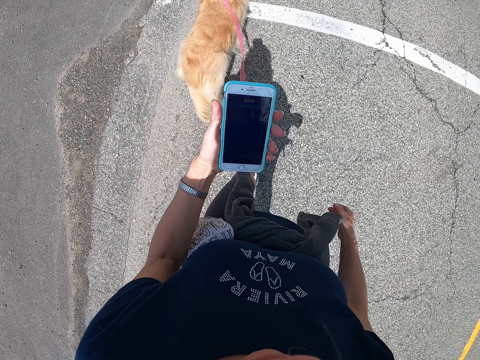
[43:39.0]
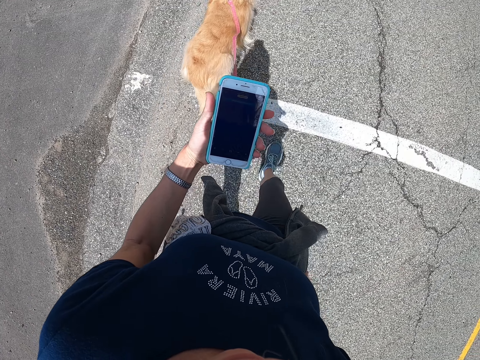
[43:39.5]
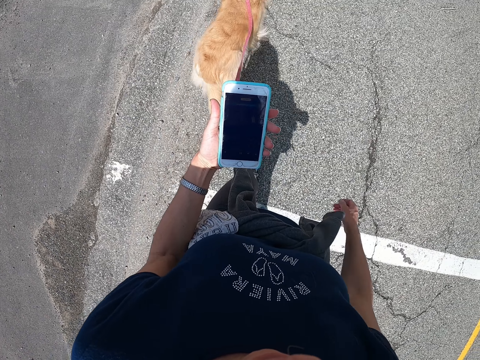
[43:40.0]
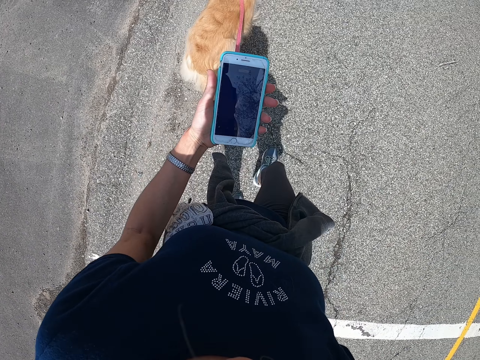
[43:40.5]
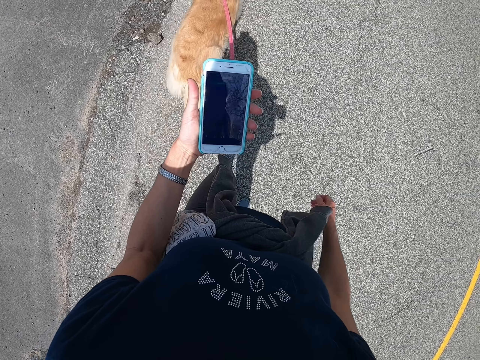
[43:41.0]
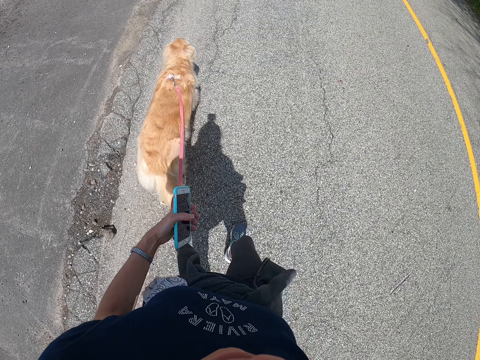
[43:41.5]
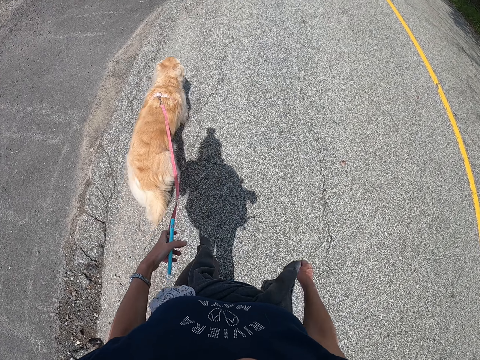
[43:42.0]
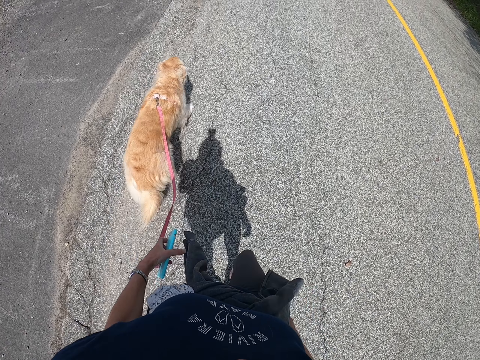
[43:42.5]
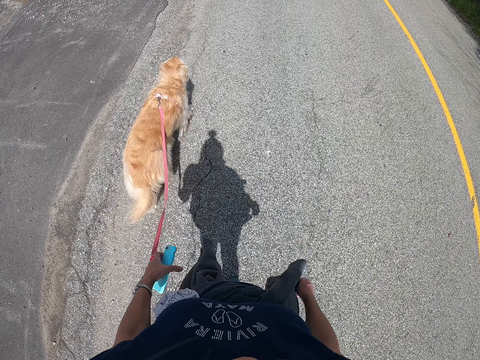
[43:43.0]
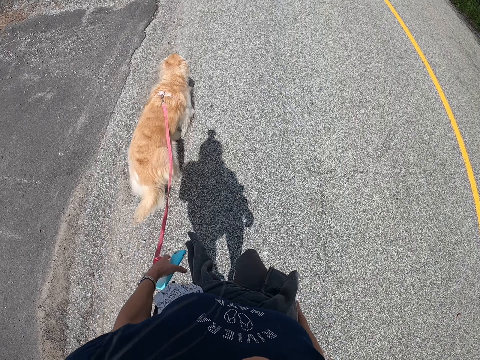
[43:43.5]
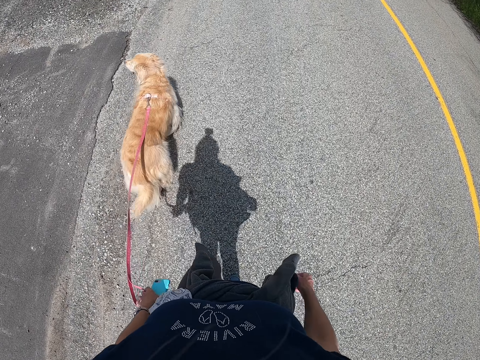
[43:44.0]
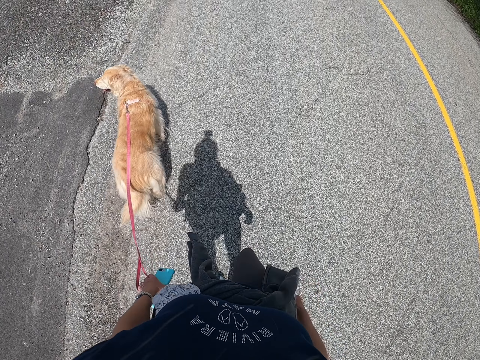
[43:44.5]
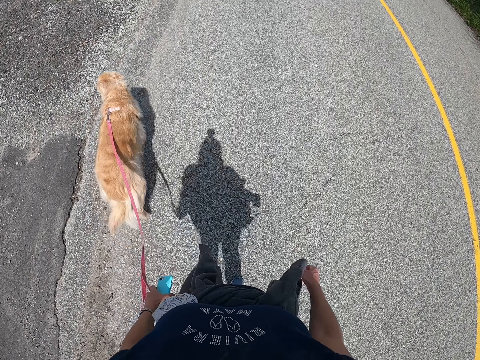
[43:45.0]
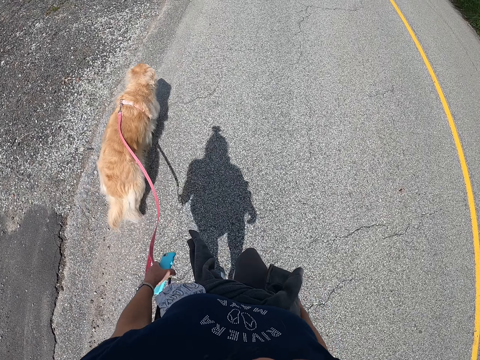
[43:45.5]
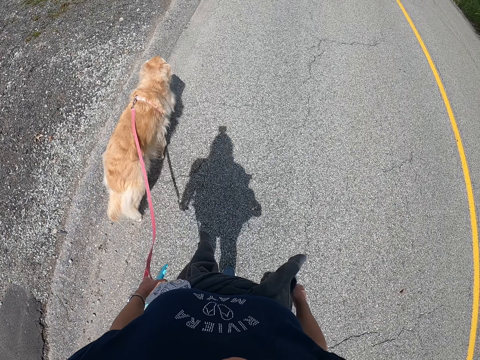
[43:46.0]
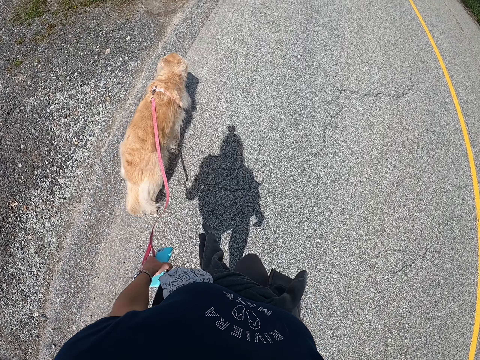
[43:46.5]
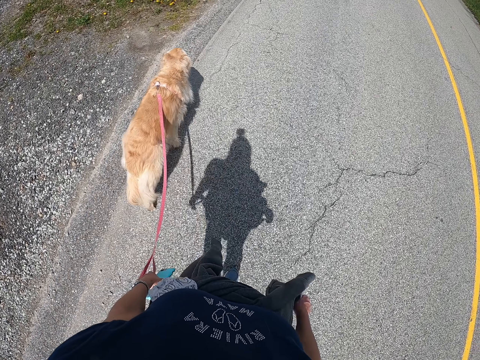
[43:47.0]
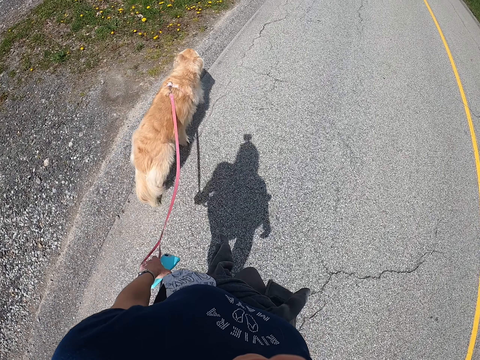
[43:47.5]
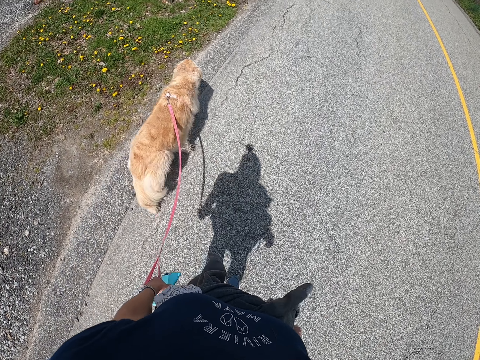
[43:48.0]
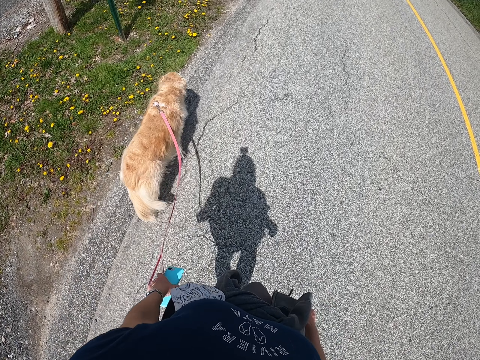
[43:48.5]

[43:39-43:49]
The camera wearer looks at his phone. He walks along a road with his dog.

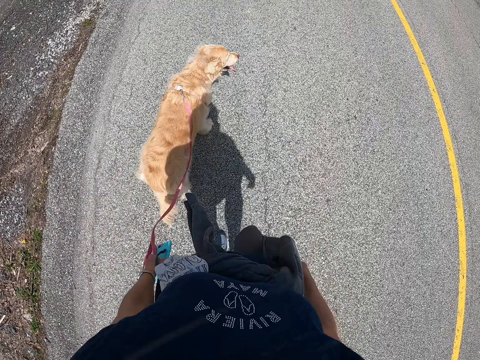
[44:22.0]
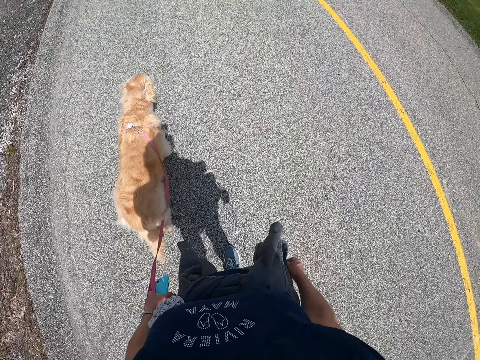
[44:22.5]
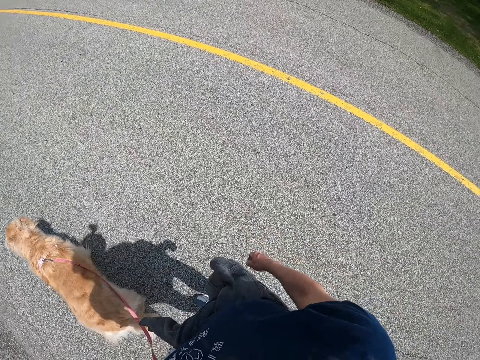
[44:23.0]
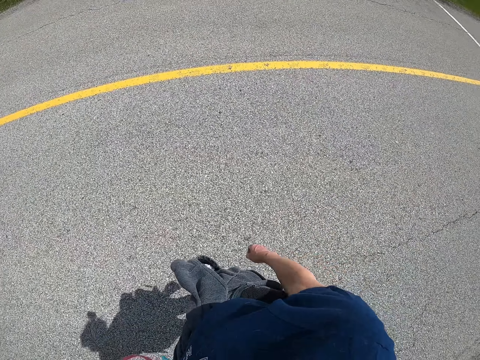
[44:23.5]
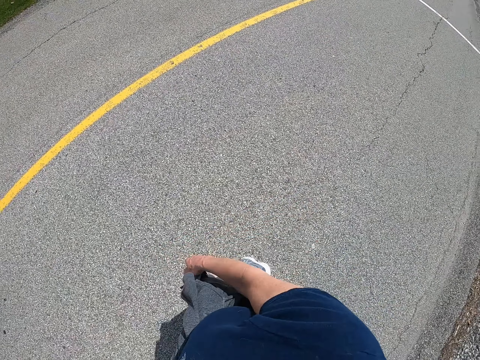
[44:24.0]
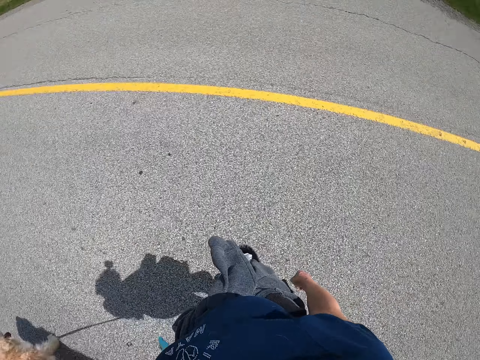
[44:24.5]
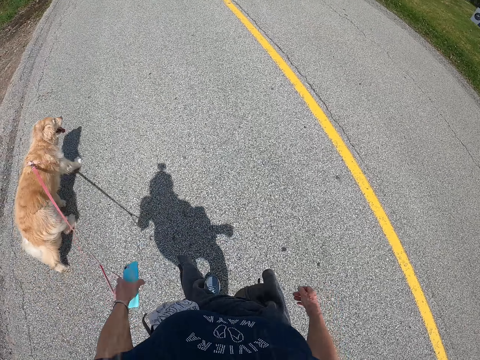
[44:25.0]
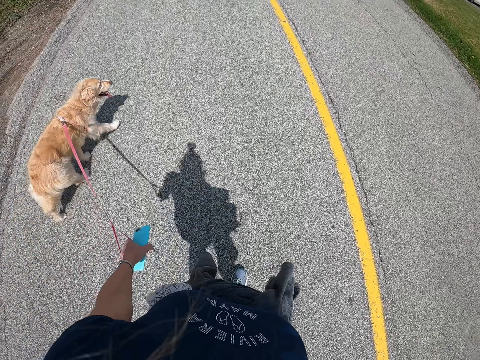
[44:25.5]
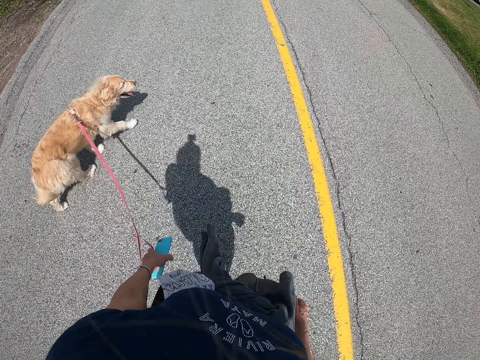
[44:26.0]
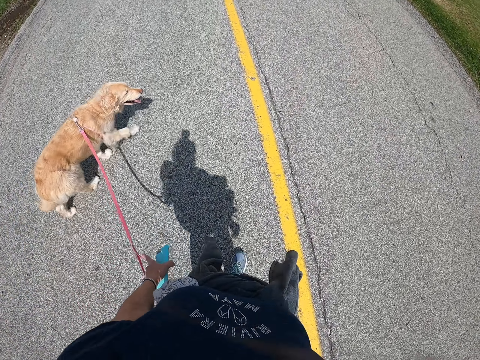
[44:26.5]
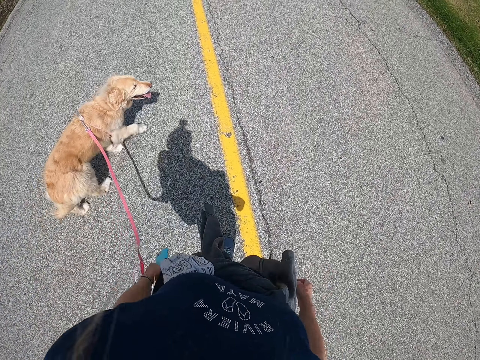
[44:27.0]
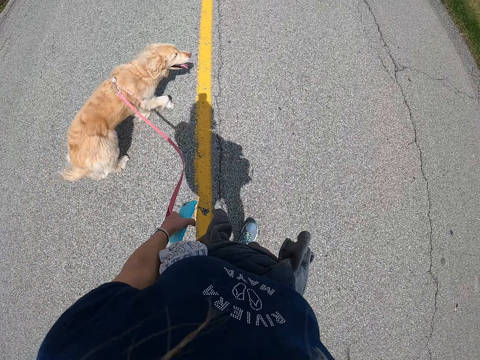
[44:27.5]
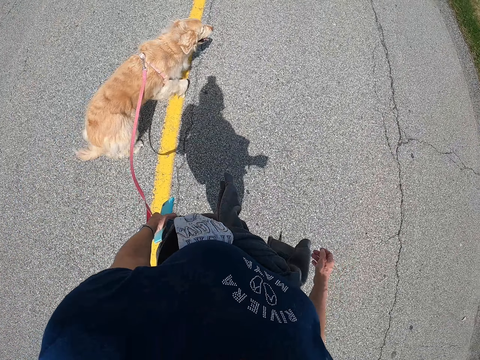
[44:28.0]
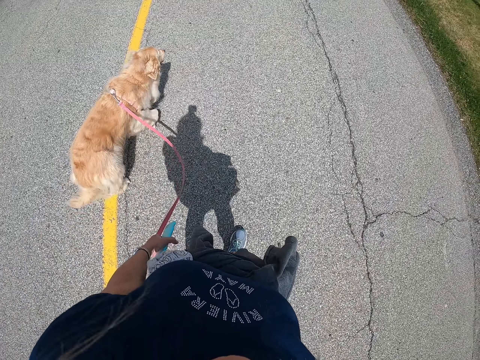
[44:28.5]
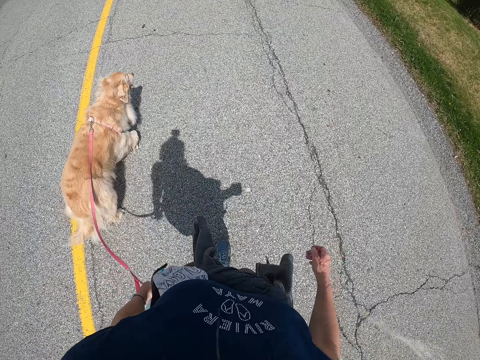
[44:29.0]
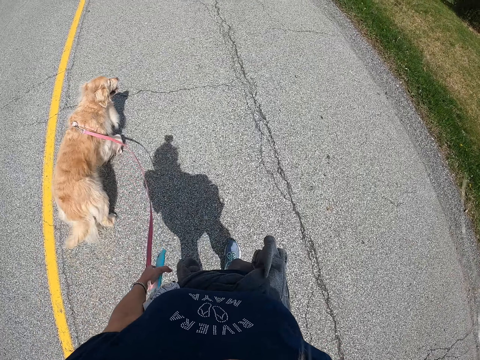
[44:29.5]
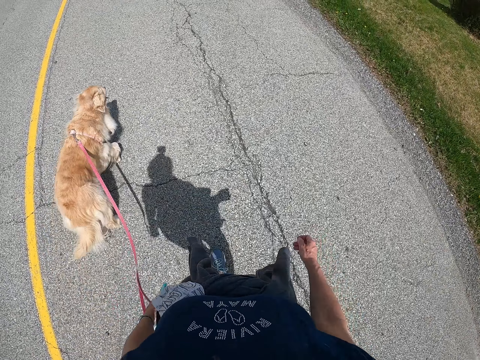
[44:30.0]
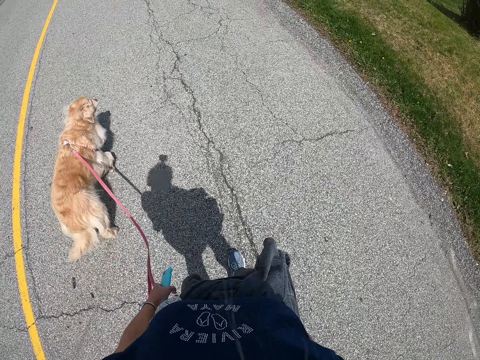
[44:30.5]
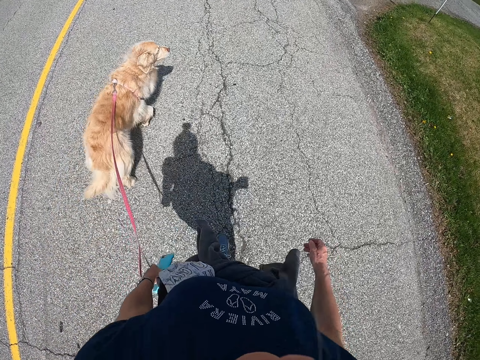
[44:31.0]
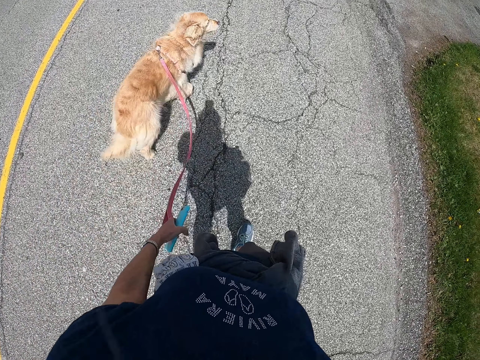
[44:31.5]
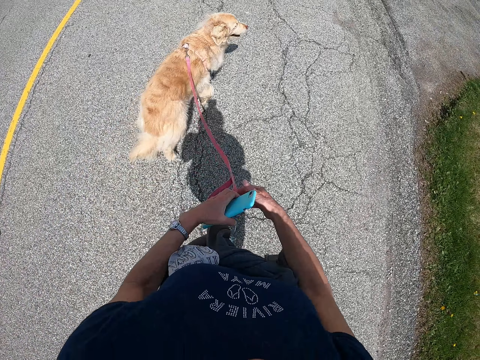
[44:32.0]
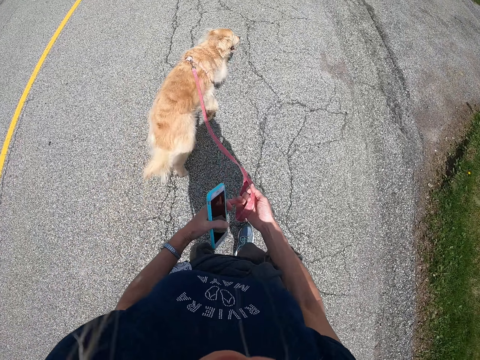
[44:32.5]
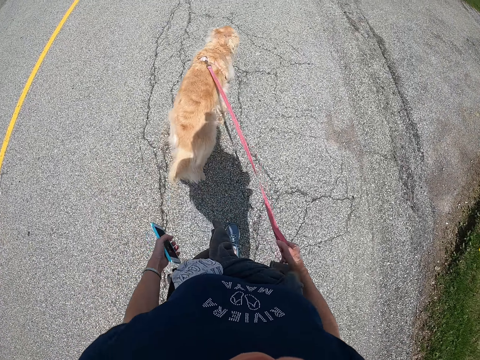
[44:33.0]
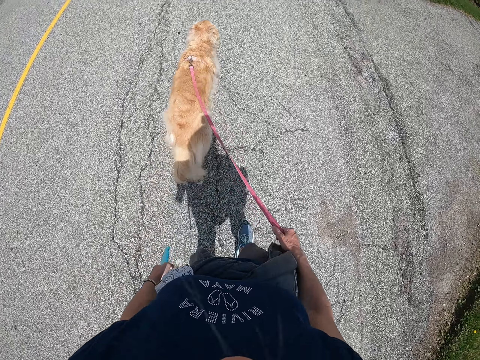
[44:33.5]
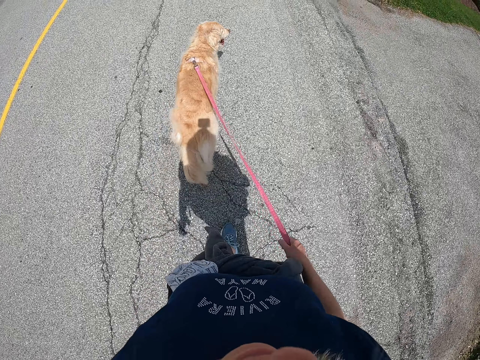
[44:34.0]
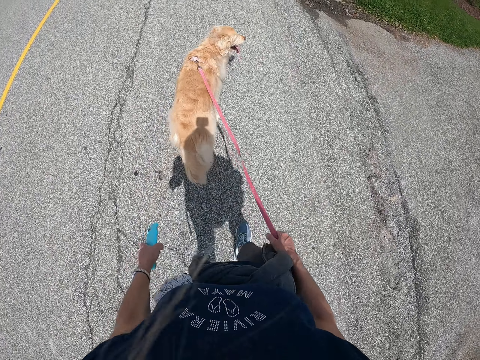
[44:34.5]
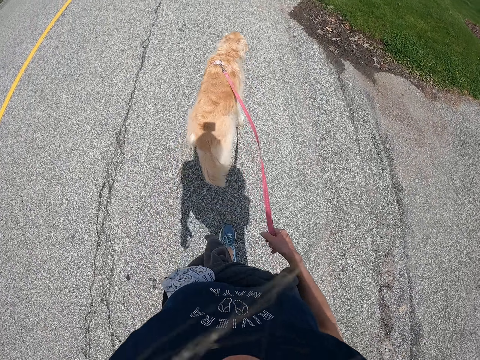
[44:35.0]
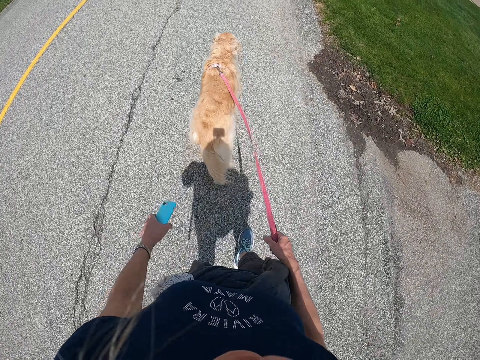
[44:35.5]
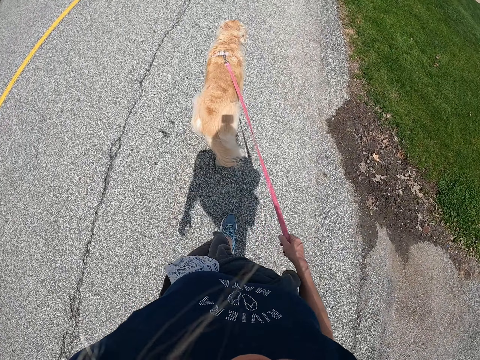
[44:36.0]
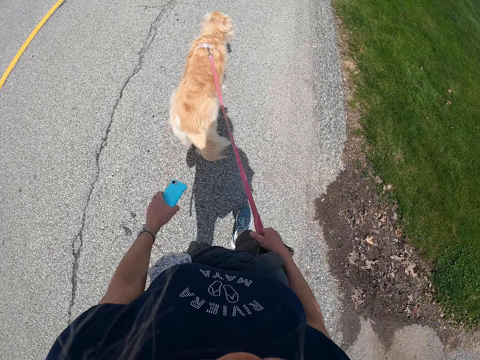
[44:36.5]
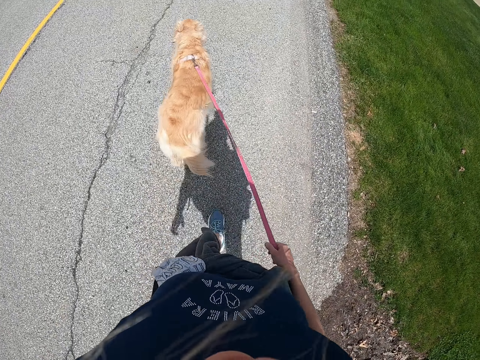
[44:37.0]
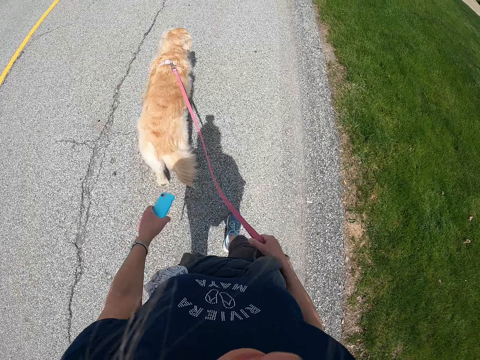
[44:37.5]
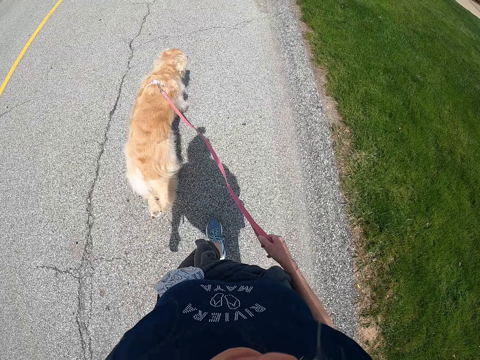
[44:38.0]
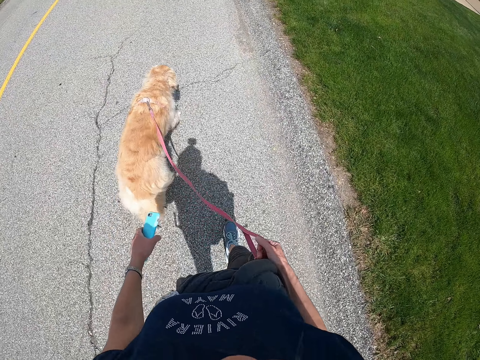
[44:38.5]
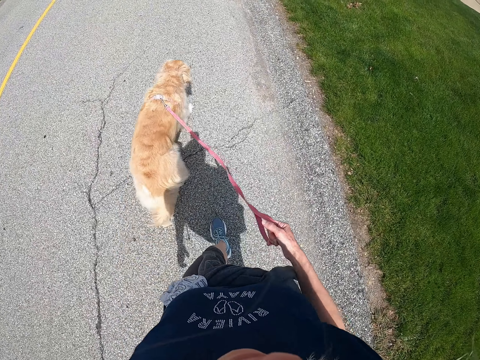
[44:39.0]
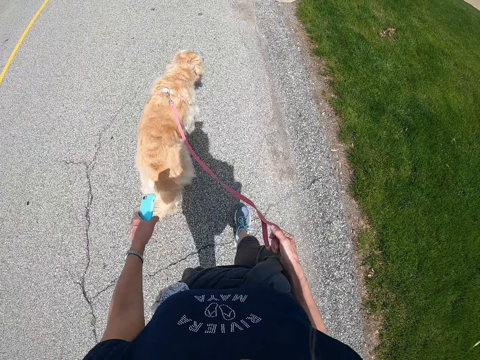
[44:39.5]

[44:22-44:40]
The camera wearer looks around. He walks along a road with his dog. He moves the dog leash to his right hand. He walks along the road with his dog.
